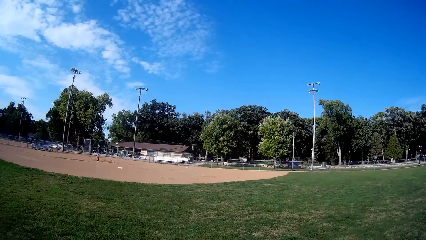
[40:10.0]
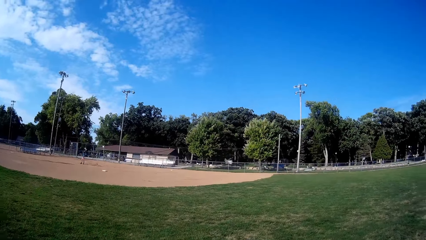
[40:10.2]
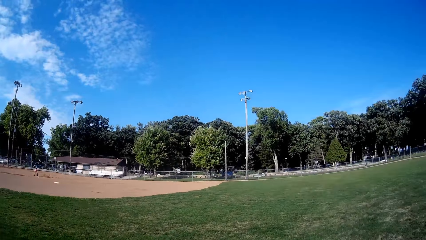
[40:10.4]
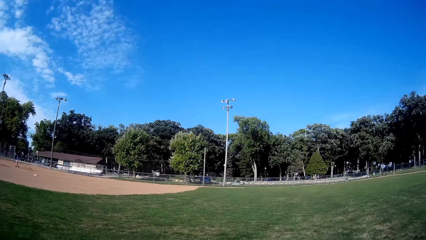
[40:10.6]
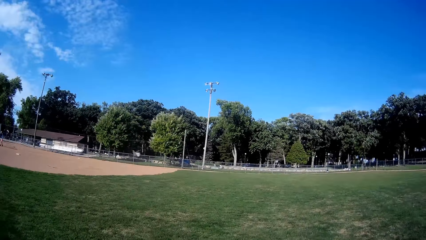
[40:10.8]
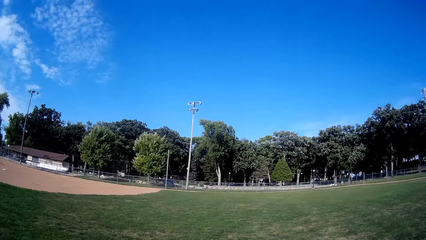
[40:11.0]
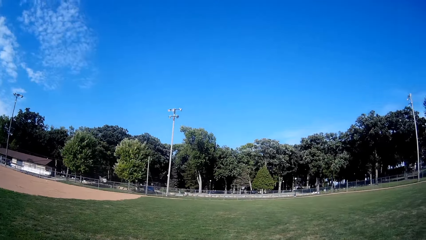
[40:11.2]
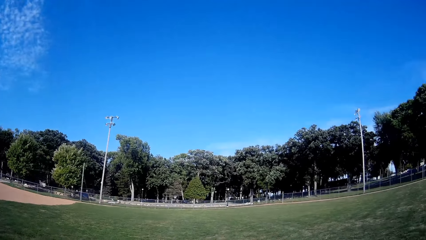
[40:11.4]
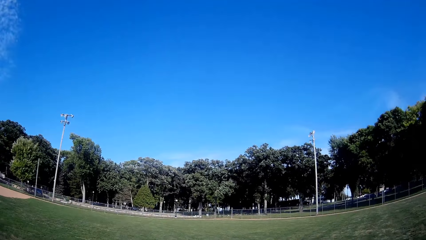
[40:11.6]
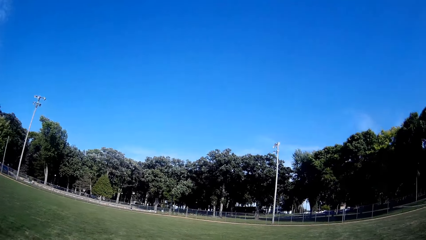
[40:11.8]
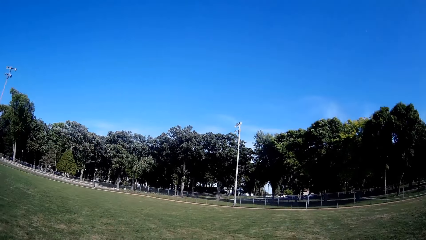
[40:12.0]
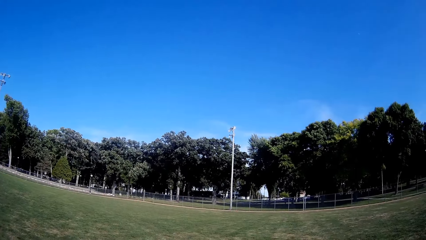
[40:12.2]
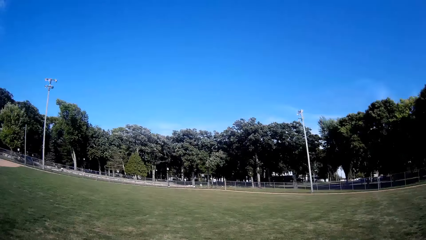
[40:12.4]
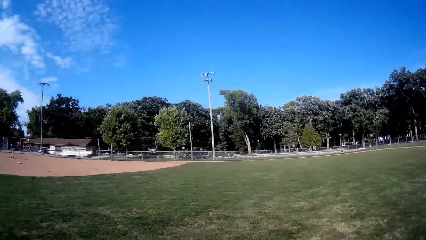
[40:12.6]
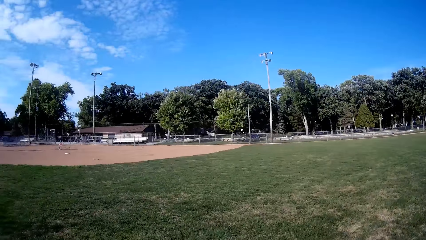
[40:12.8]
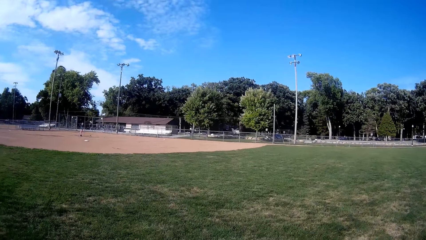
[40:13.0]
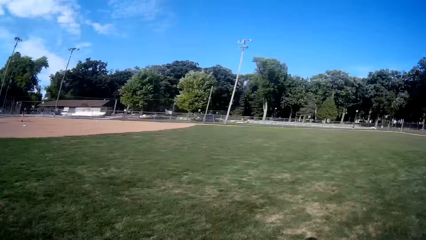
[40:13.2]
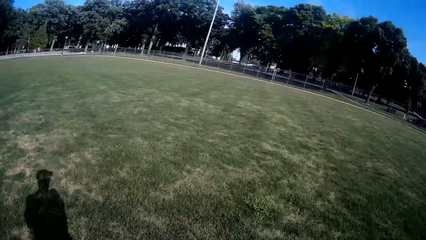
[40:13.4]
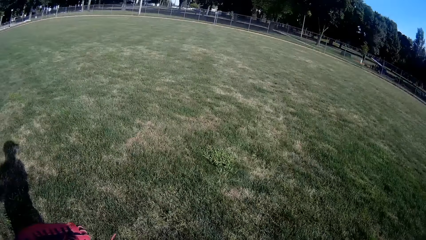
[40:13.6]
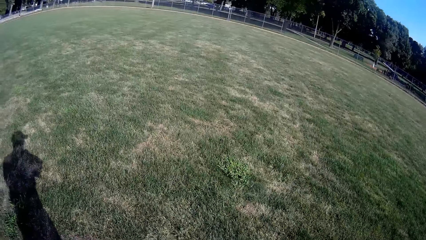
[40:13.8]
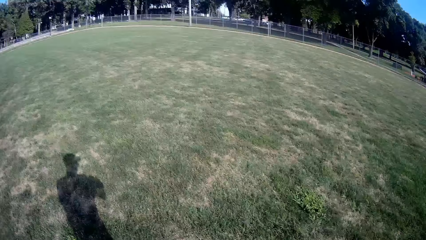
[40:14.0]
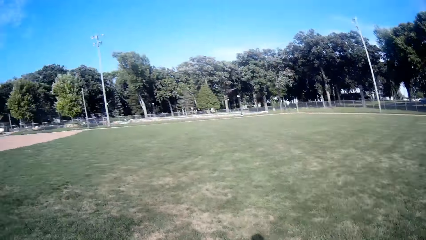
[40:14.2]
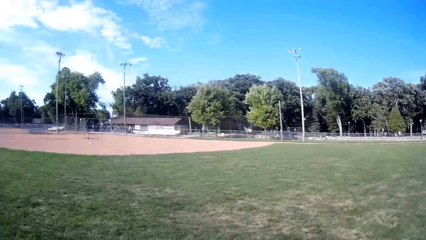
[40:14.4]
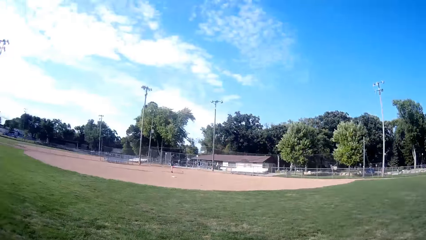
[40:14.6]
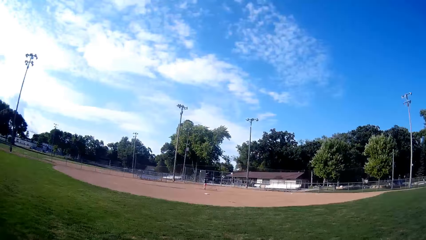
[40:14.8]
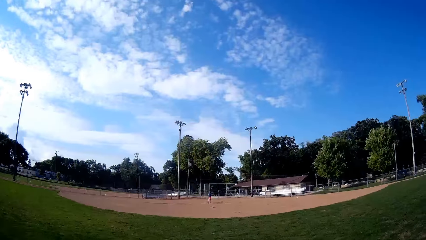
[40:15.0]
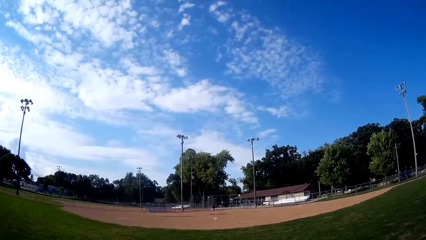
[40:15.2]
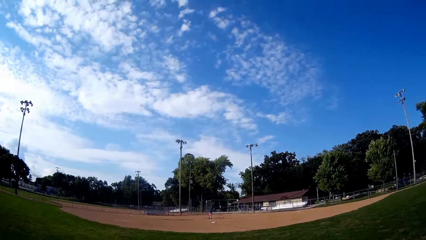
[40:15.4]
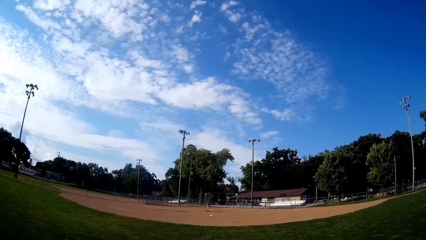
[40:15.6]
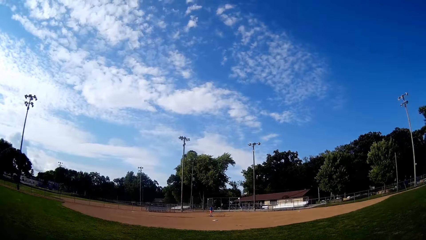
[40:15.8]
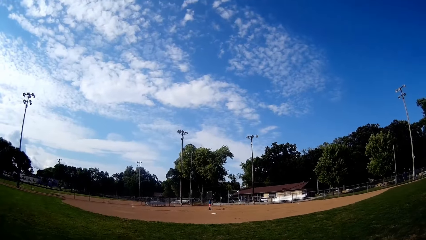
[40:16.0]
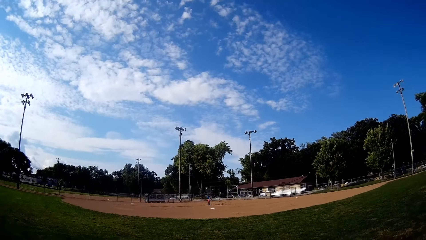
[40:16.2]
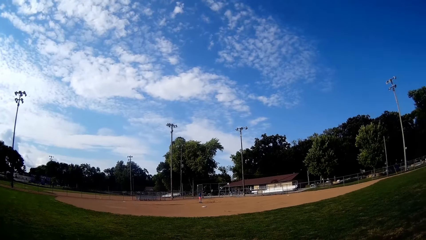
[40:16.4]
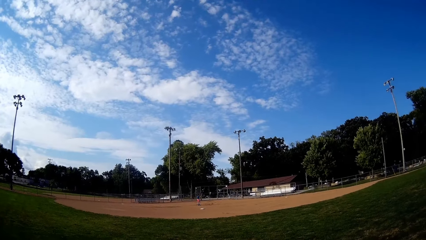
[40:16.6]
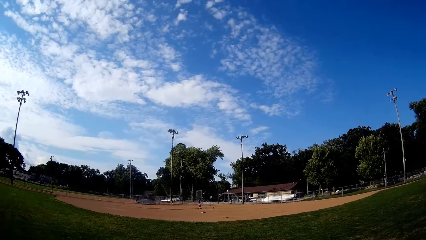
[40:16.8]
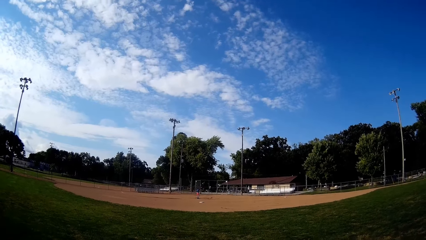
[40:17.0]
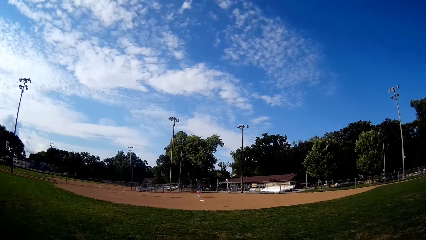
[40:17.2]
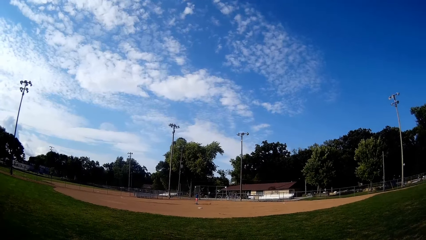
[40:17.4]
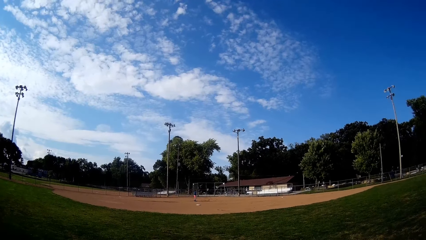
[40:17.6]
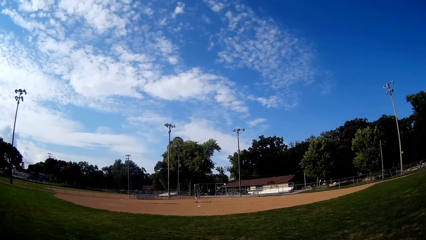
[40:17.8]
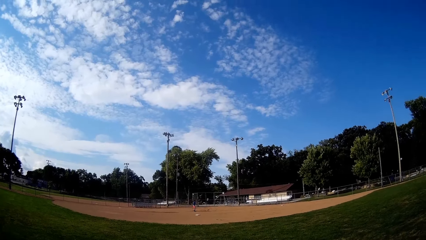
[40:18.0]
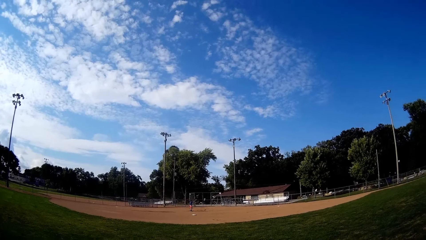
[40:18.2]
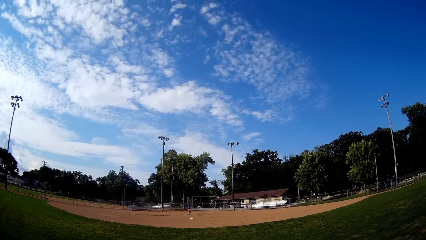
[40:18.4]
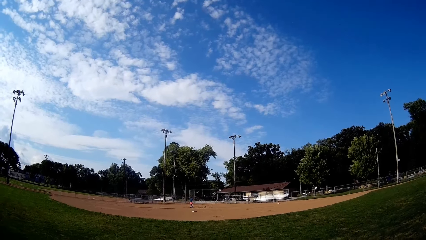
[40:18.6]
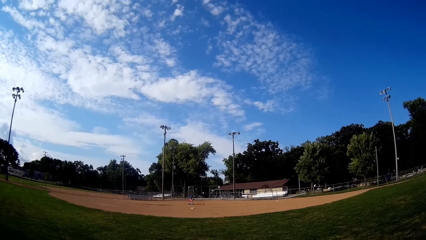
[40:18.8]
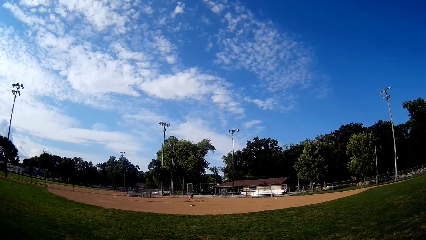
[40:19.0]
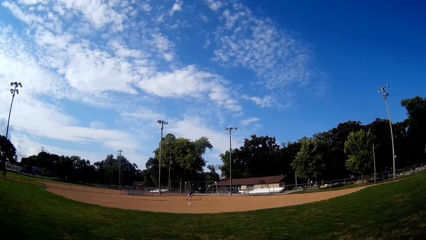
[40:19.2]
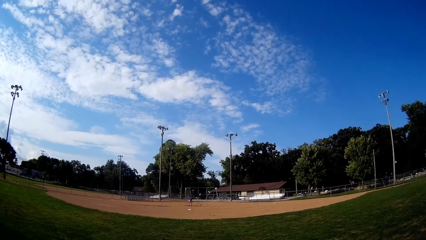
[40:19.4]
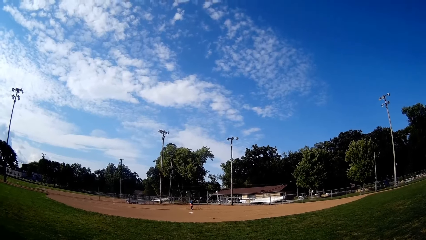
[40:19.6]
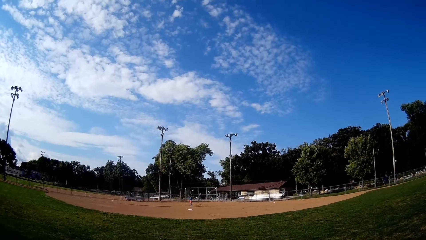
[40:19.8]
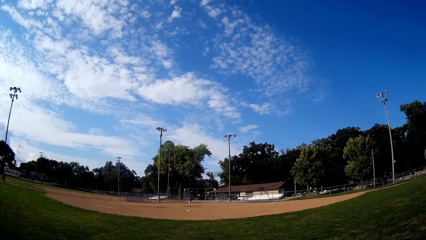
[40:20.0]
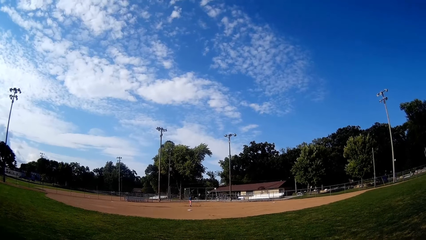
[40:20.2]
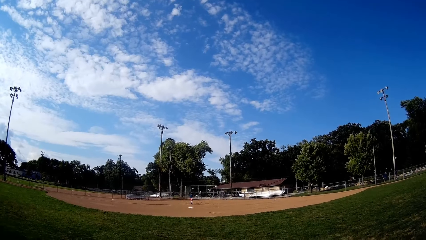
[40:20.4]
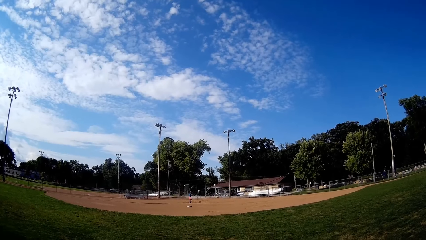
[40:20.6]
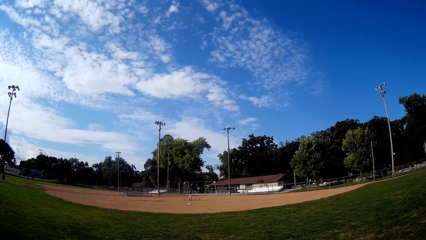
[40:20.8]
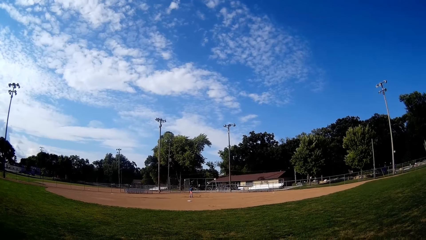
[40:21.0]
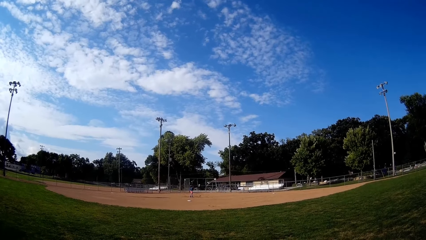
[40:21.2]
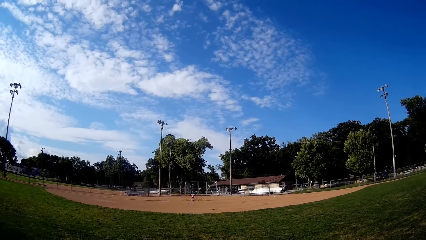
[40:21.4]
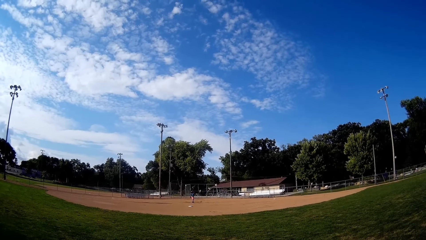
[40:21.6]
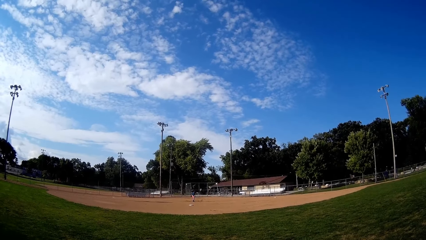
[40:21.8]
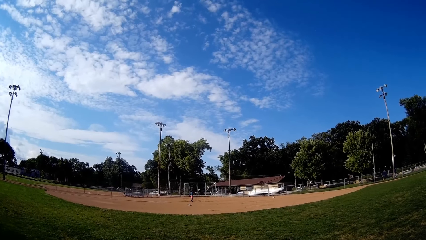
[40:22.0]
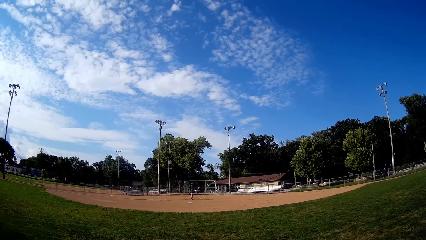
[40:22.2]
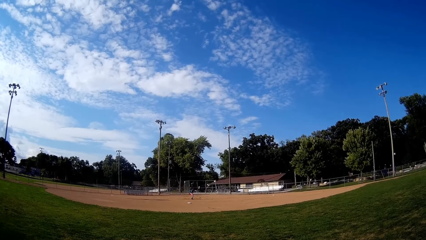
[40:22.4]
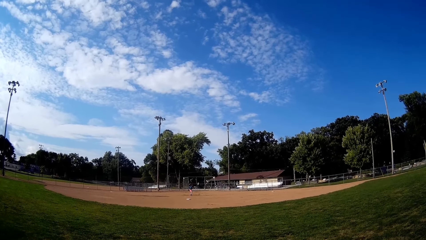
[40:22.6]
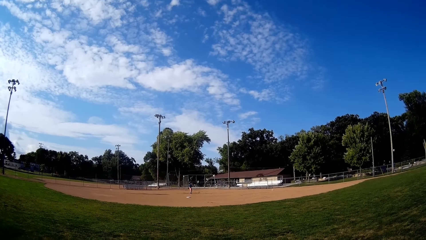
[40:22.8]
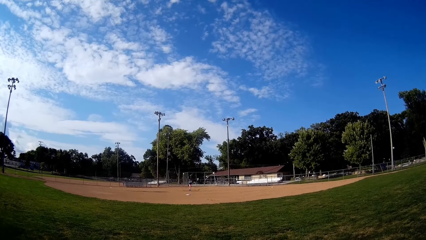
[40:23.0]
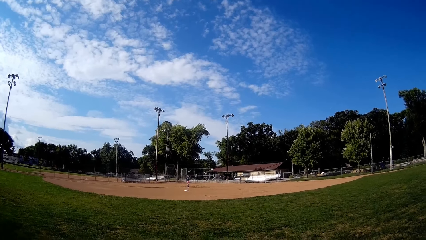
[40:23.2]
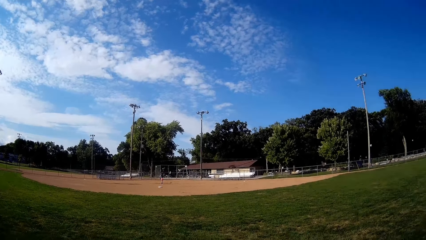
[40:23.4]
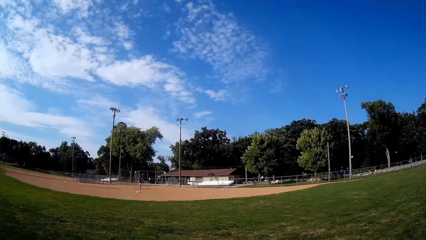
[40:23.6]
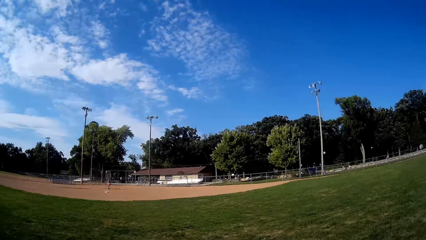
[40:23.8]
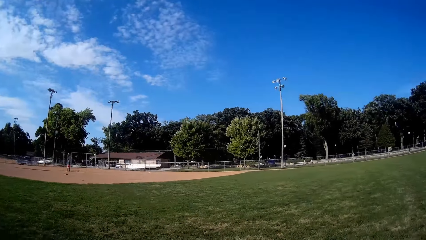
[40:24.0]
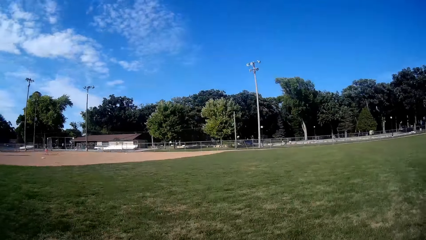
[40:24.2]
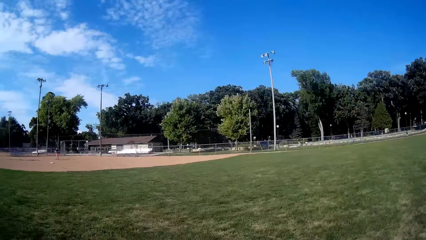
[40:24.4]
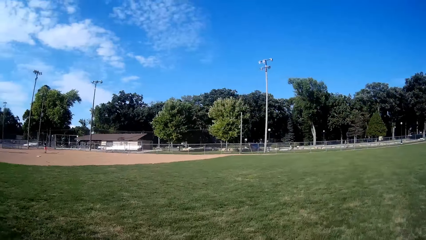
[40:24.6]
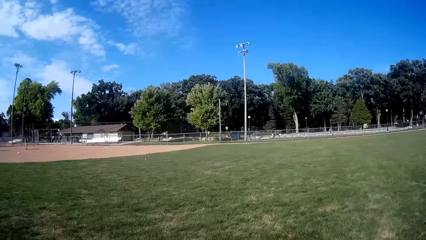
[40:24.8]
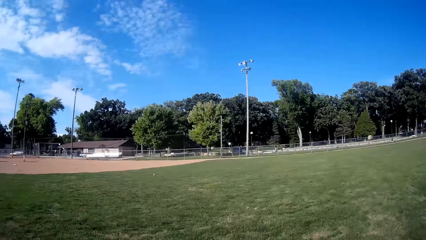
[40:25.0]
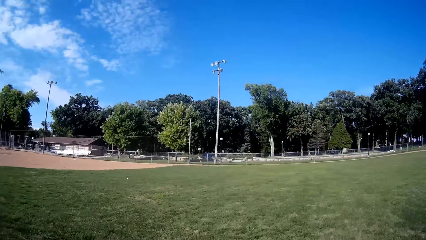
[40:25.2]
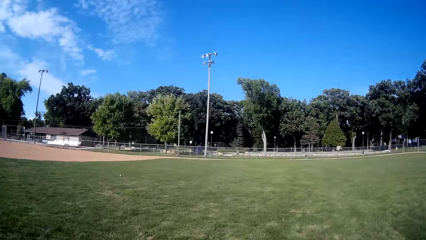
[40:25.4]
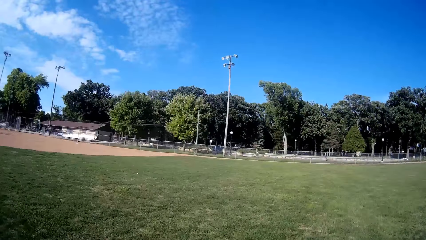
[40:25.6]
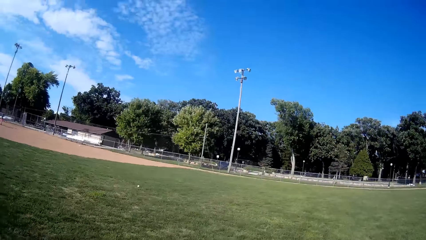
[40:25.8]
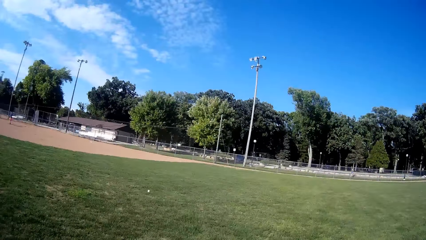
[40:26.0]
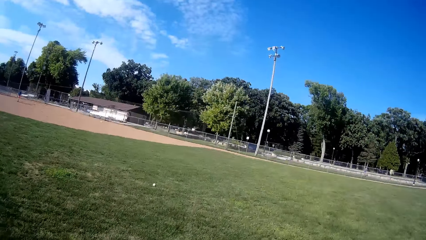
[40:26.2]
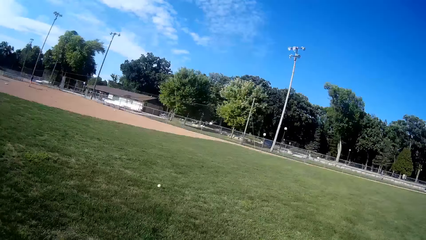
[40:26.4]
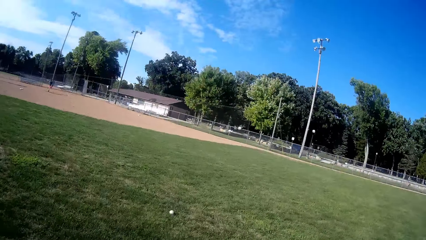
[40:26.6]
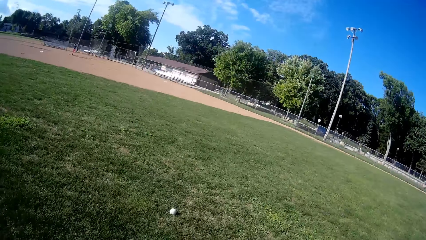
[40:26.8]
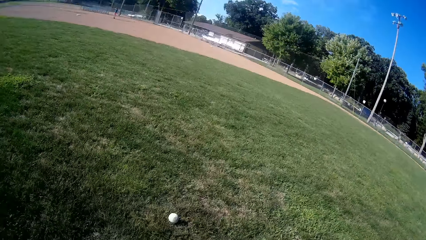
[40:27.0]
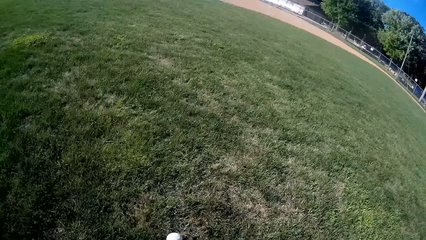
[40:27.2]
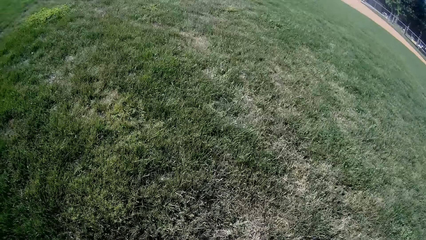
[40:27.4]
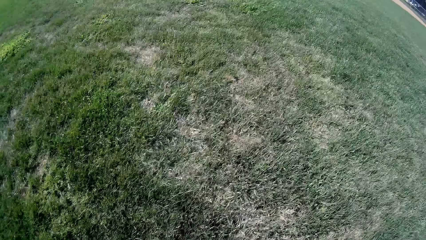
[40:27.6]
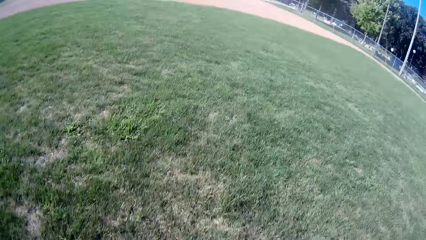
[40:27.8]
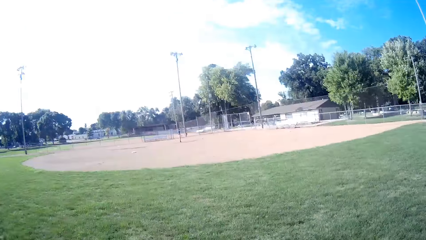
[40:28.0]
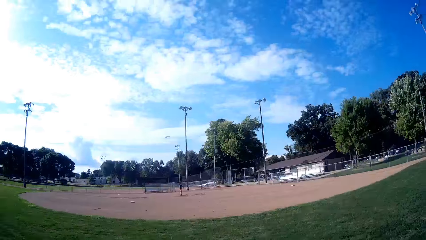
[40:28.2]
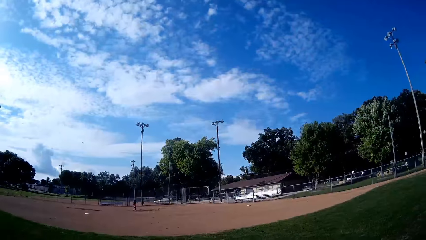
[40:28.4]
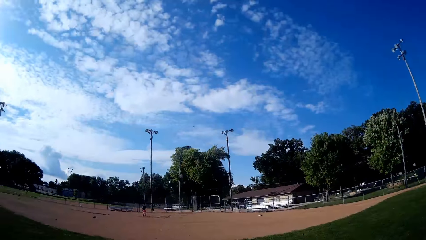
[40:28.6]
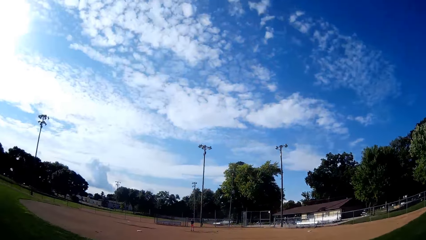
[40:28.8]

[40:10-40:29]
A man moves at the field. The camera wearer walks. The man moves at the field. The man throws the ball. The man plays the ball towards the camera wearer with the bat. The camera wearer runs towards the ball. They walk. The man throws the ball. The camera wearer picks up the ball from the ground.
